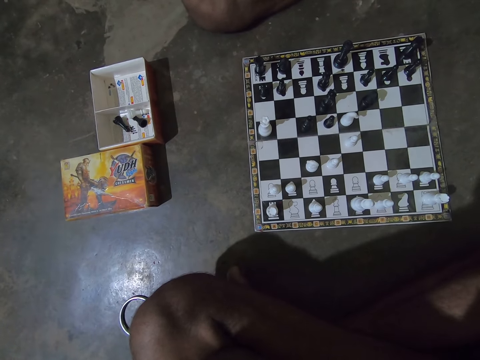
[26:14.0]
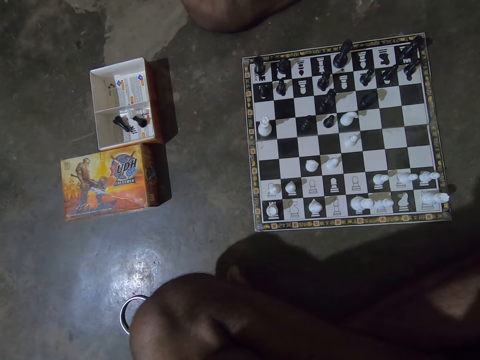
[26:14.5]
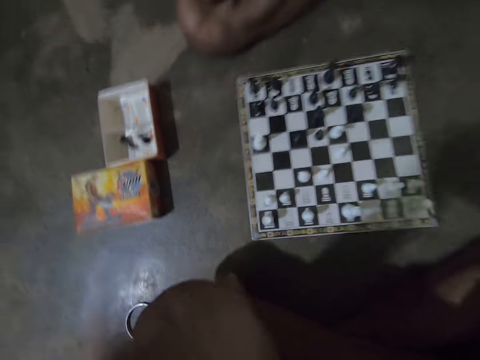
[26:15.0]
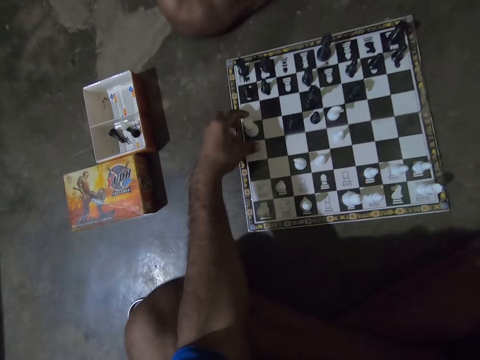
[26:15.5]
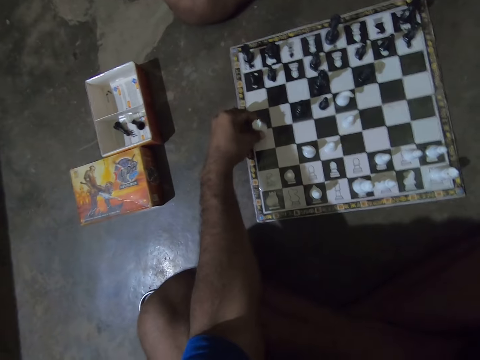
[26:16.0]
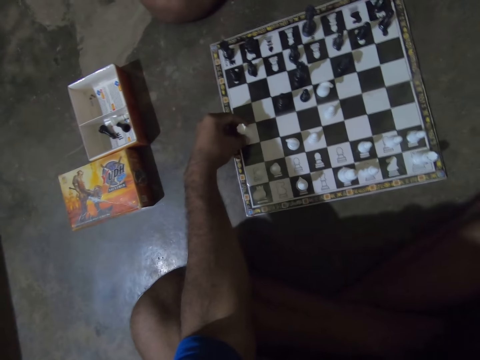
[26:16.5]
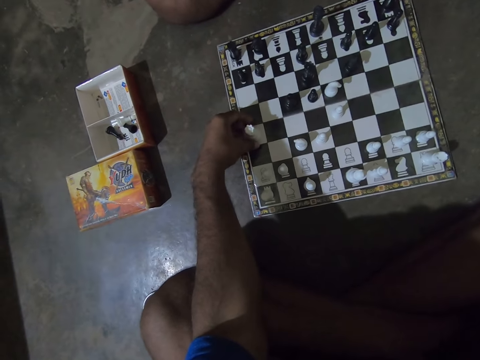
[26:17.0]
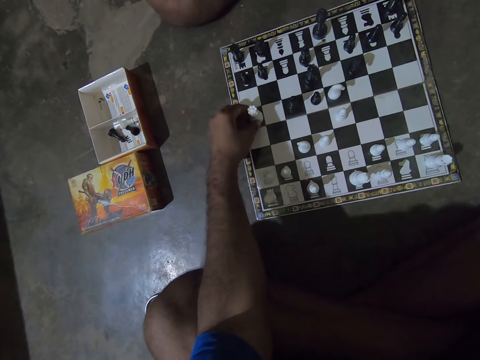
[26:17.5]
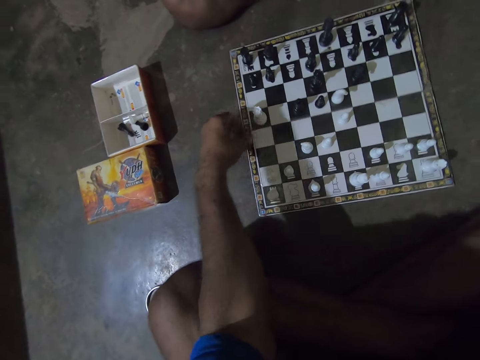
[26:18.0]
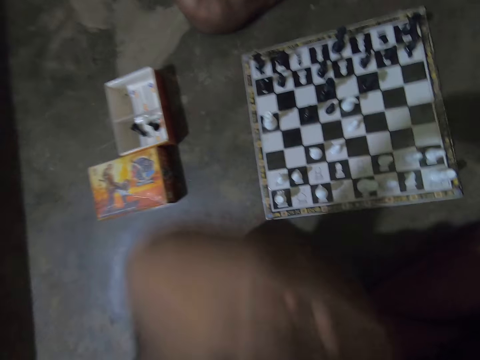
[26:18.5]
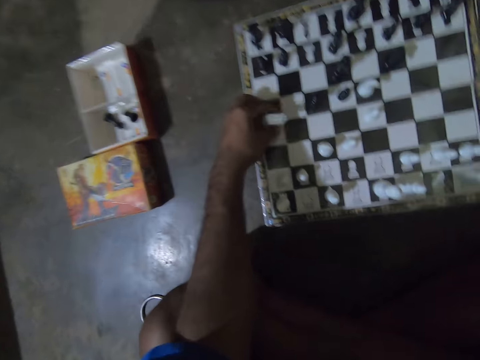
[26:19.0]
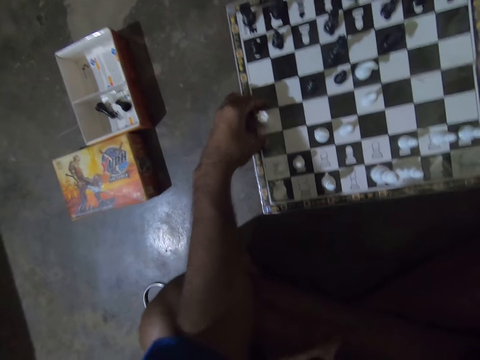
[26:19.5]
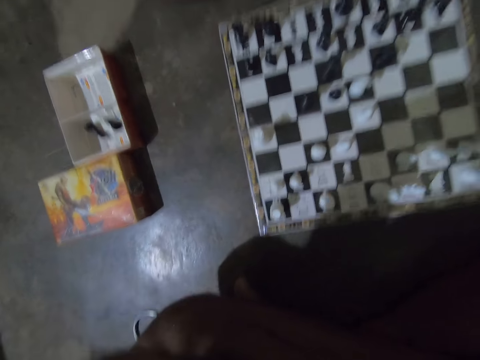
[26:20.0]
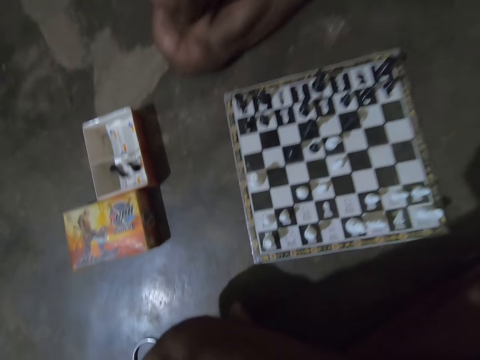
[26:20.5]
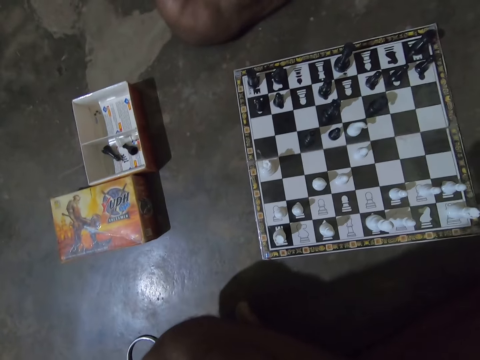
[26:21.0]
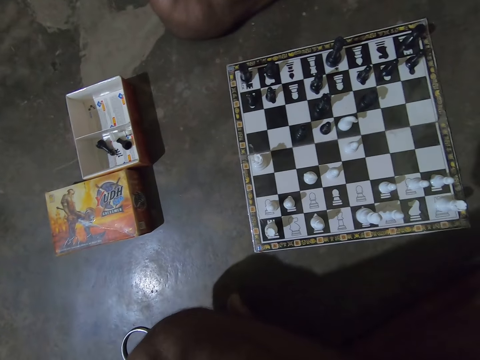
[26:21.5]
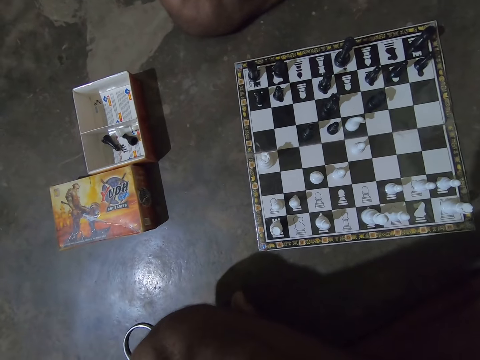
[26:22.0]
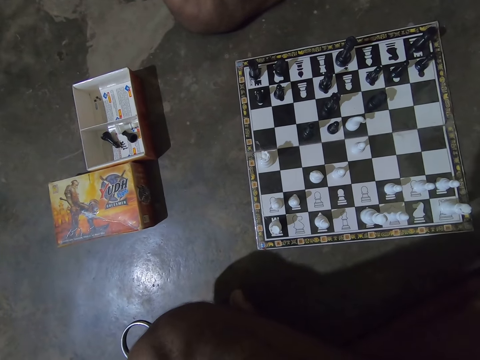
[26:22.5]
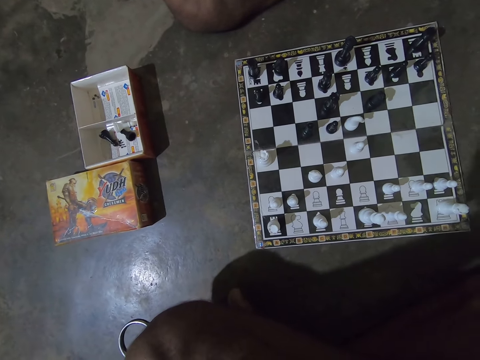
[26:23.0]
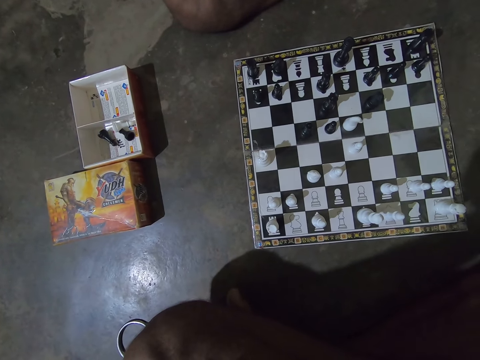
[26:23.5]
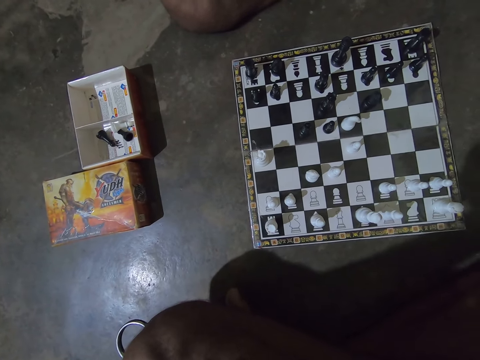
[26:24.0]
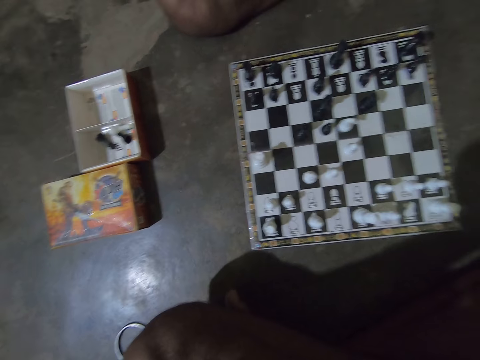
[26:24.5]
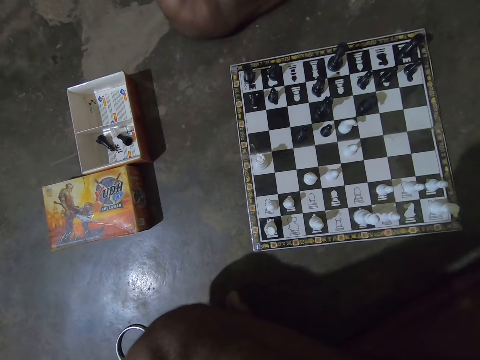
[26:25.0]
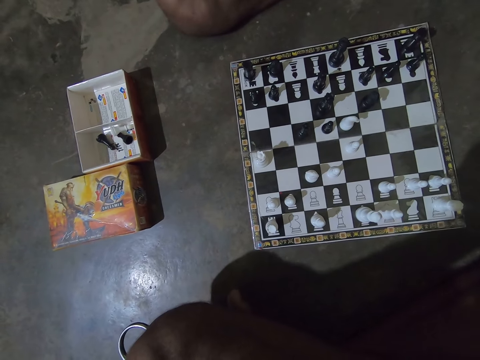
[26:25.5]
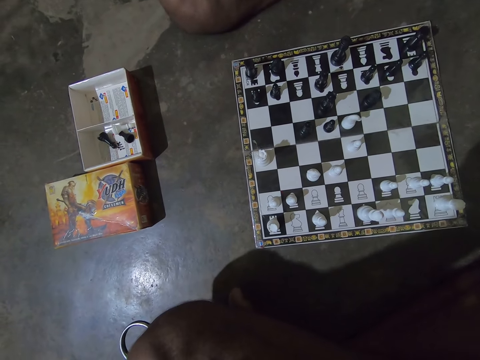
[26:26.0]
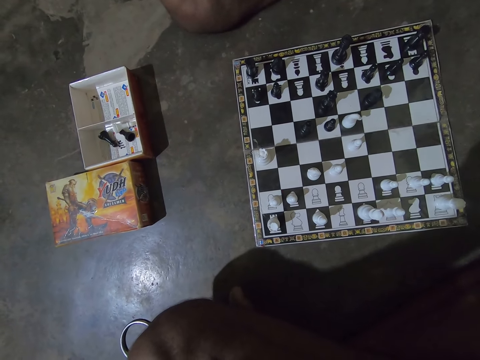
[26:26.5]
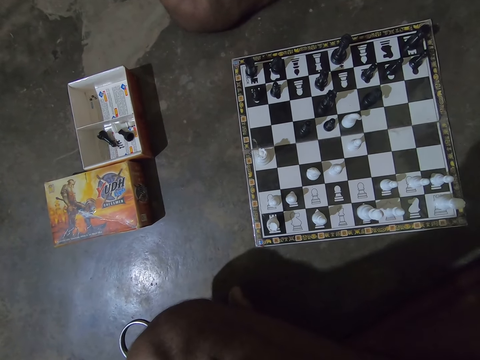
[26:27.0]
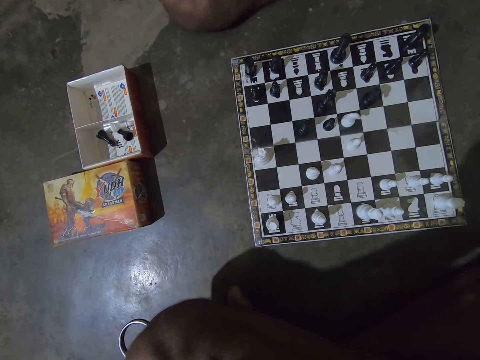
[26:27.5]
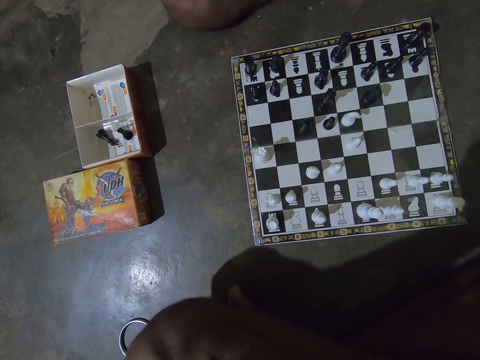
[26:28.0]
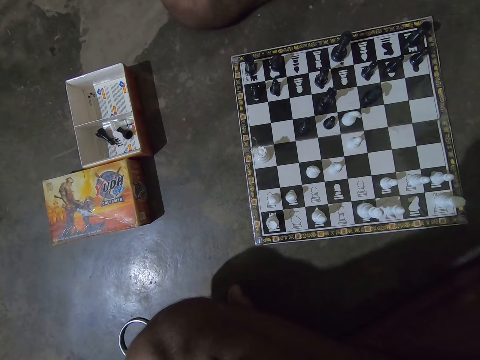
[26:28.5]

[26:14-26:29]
The camera wearer moves the white Rook chess piece on the chess board backward with his left hand. He holds the chess piece. He moves the white Rook chess piece on the chess board forward with his left hand. He lifts the chess piece. He raises his left hand towards his face. He moves the white Rook chess piece on the chess board backward with his left hand. He holds the chess piece. He raises his left hand towards his face.

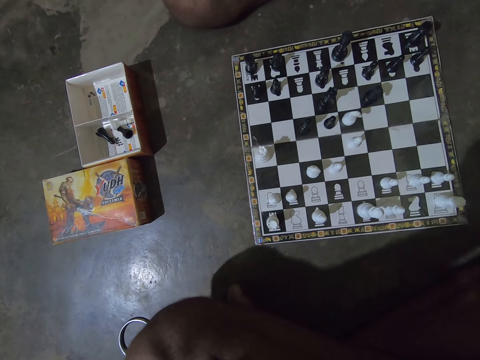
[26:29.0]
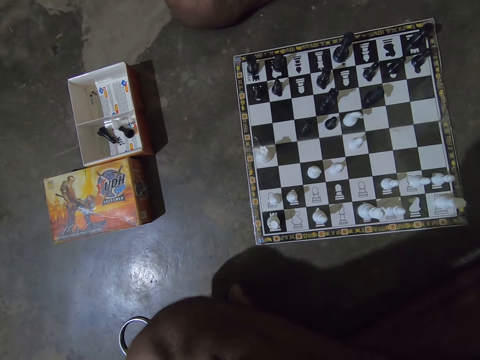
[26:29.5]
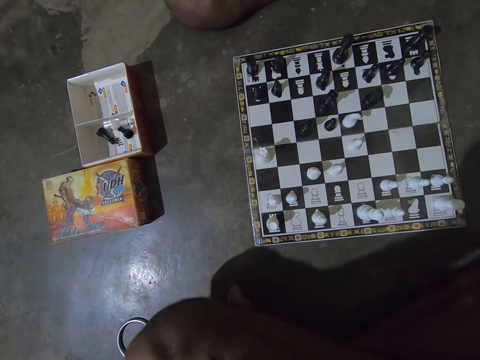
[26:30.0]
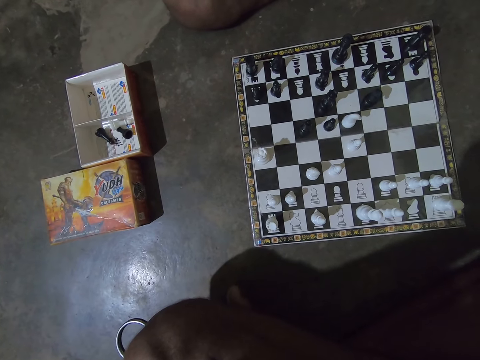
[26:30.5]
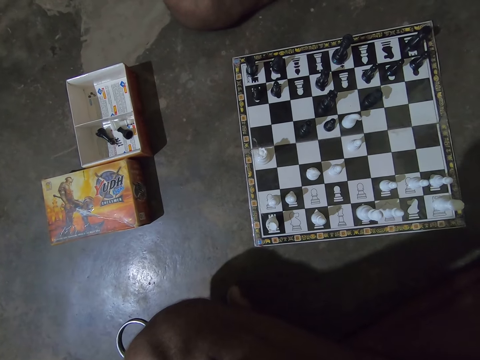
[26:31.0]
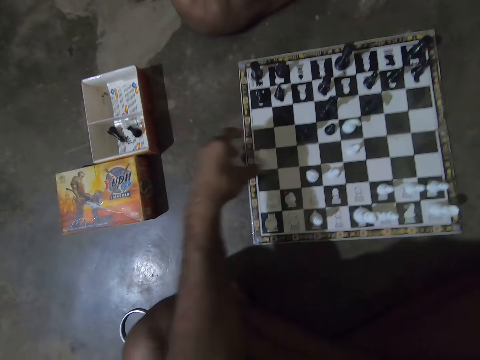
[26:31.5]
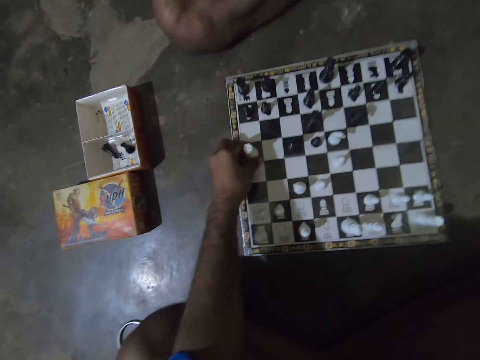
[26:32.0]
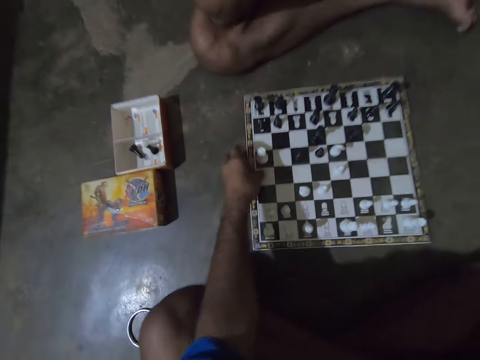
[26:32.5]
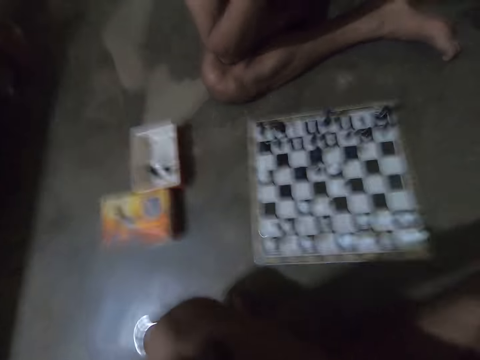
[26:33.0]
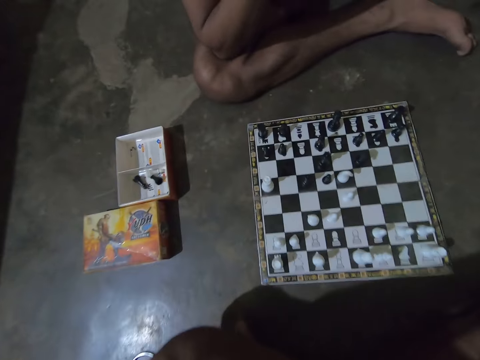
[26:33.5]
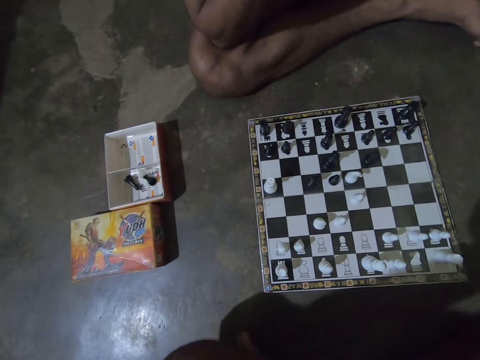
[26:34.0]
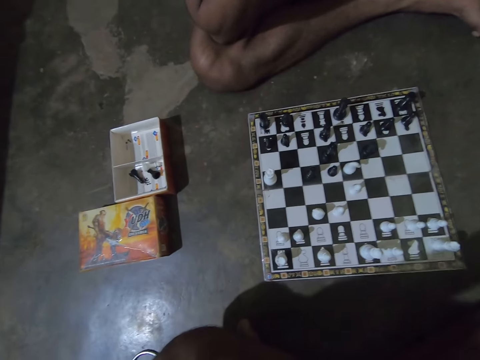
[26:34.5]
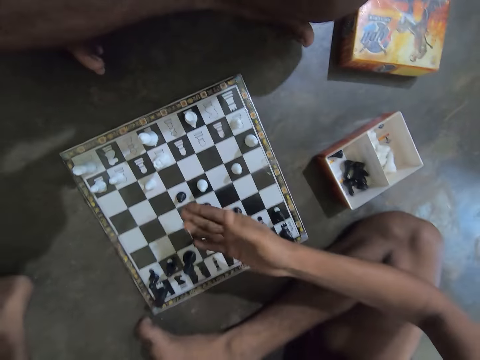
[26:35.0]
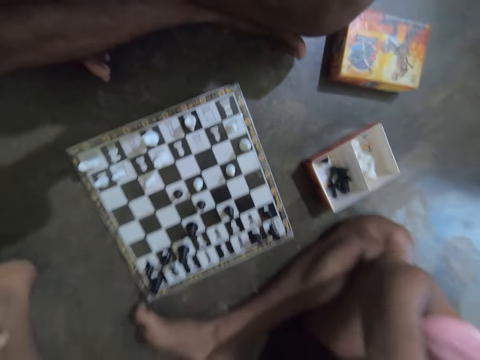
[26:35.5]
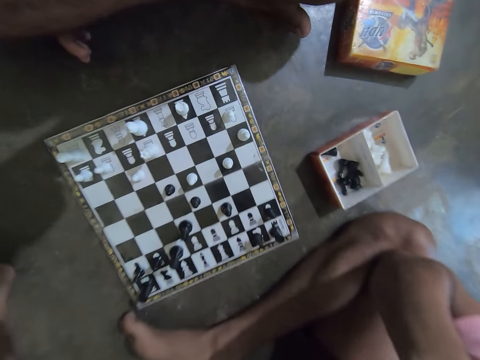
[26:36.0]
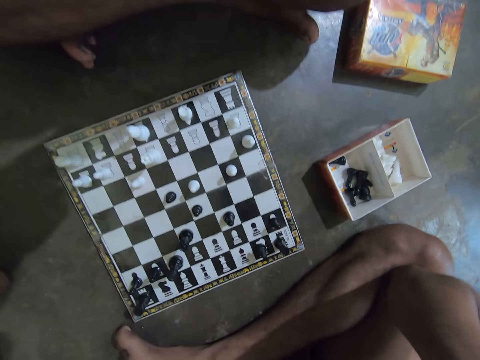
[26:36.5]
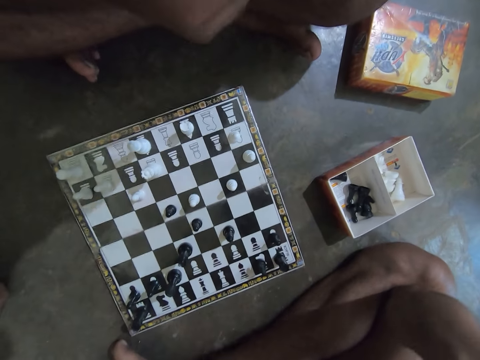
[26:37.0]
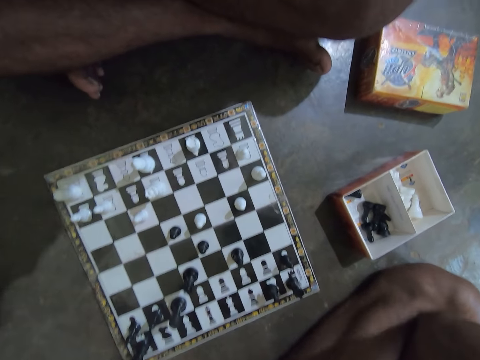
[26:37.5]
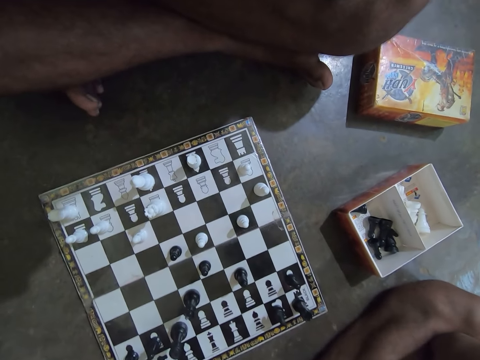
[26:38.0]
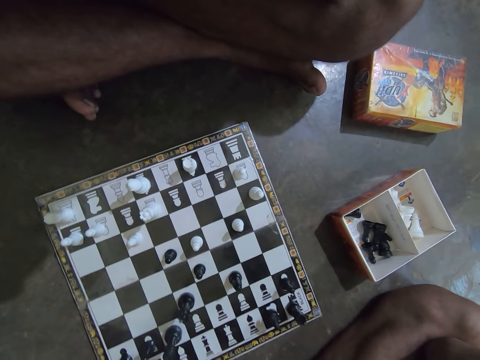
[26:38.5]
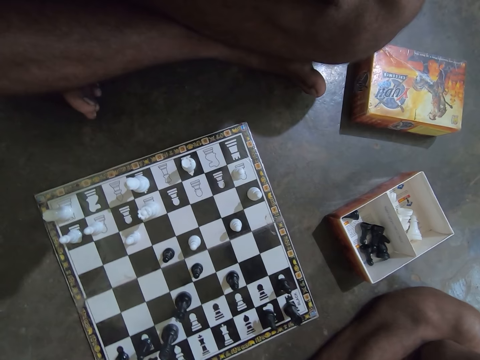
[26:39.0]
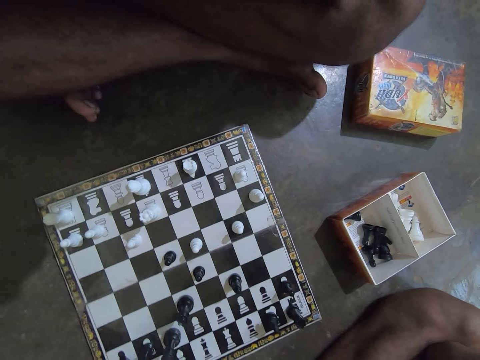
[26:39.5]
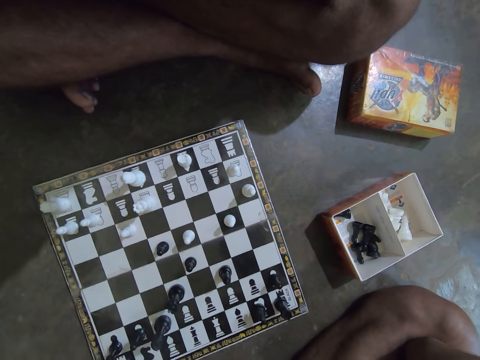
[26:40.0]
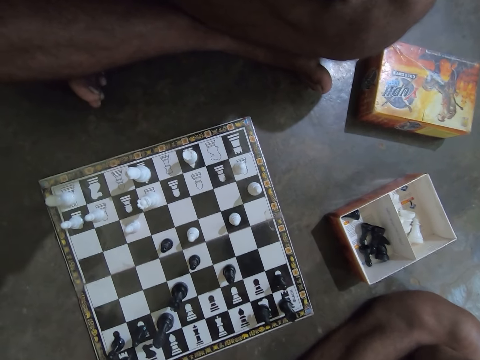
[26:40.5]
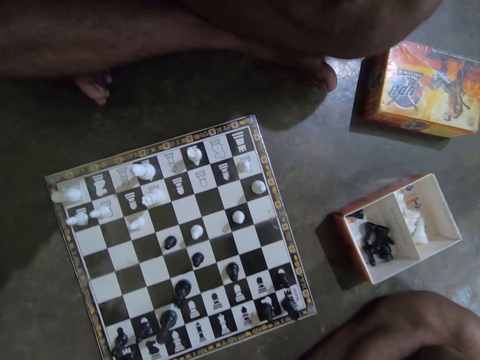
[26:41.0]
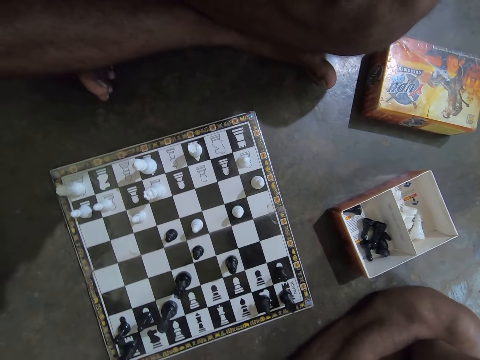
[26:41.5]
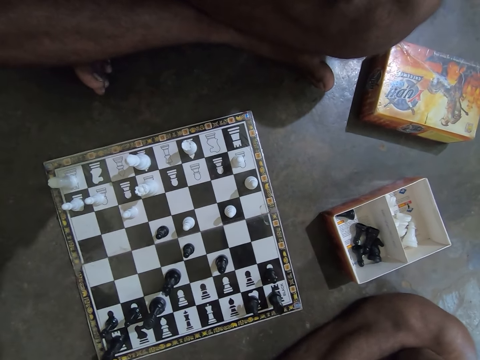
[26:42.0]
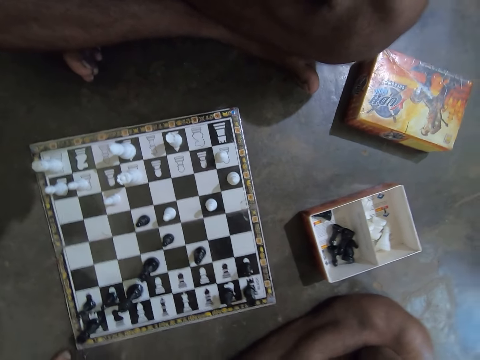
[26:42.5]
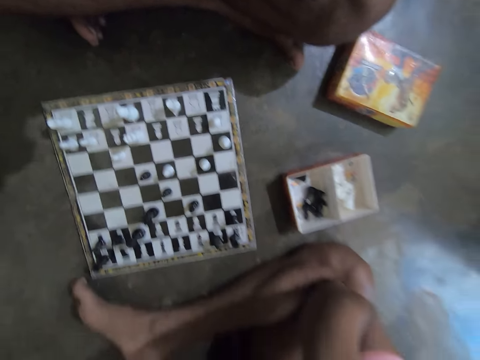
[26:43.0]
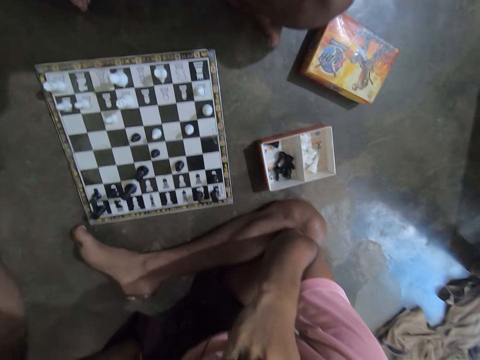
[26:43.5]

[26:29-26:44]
The camera wearer moves the white Rook chess piece on the chess board forward with his left hand. He holds the chess piece. He raises his left hand towards his face. He points towards the chess board on the floor. He looks at the chess board. A man stretches his hand towards the chess board and lifts his hand. Another man lifts his hand.
